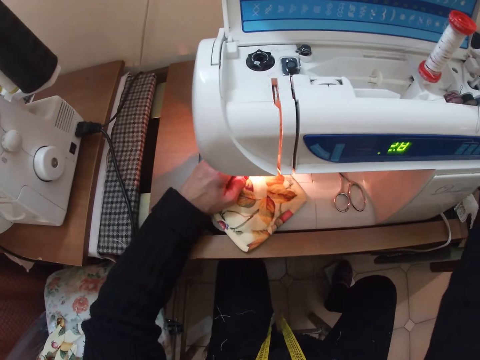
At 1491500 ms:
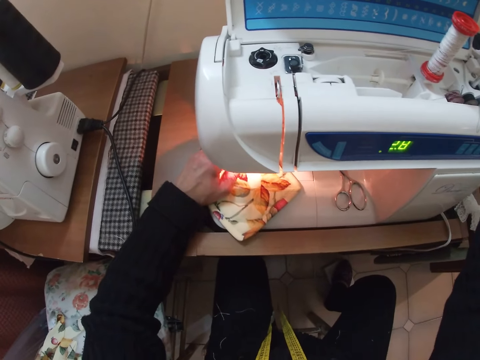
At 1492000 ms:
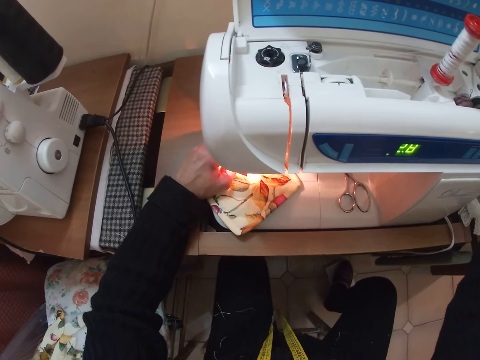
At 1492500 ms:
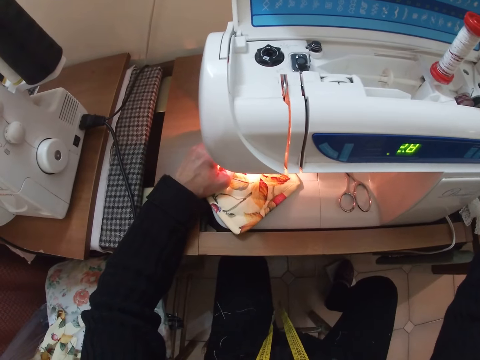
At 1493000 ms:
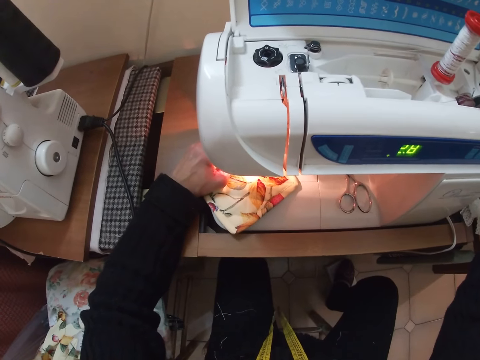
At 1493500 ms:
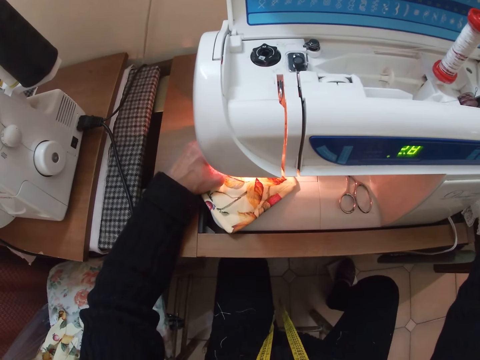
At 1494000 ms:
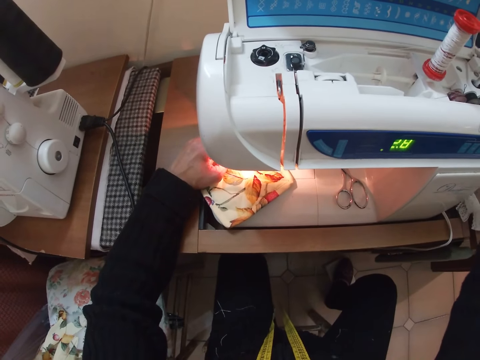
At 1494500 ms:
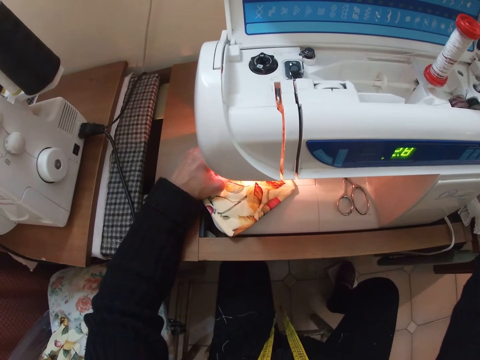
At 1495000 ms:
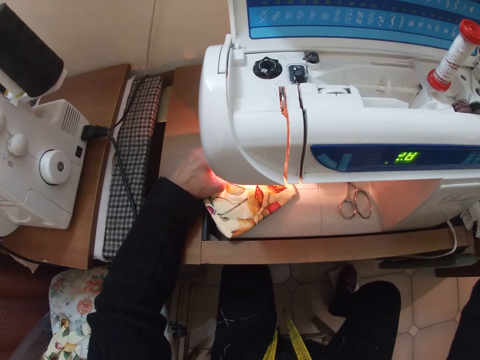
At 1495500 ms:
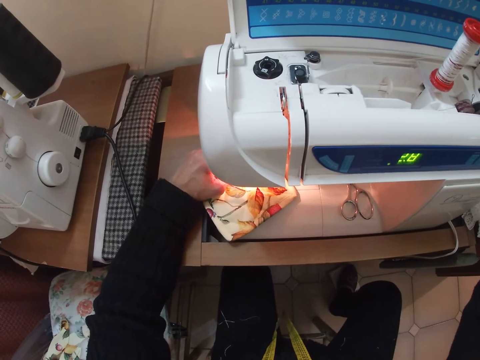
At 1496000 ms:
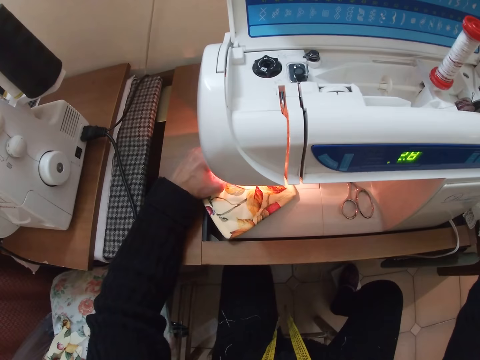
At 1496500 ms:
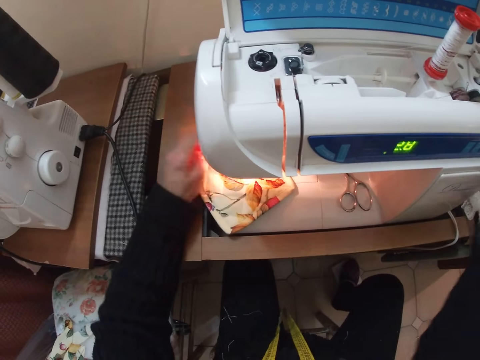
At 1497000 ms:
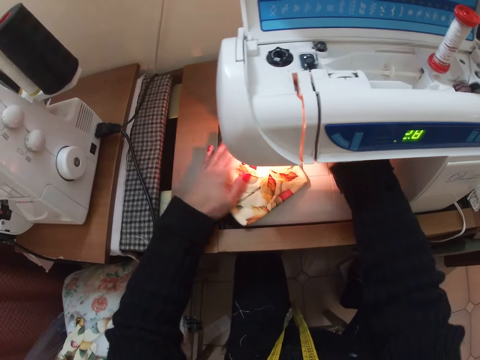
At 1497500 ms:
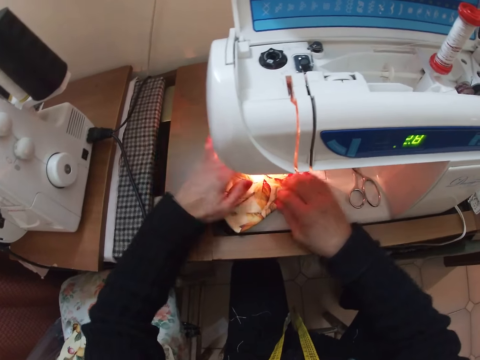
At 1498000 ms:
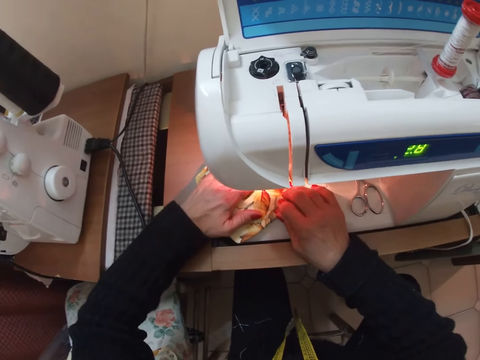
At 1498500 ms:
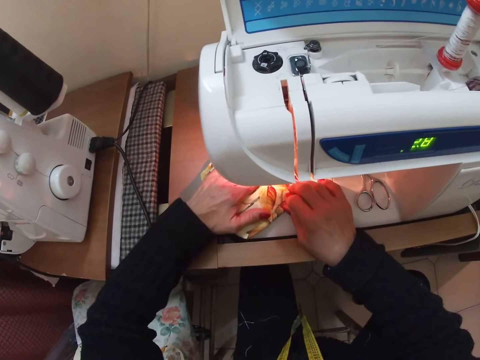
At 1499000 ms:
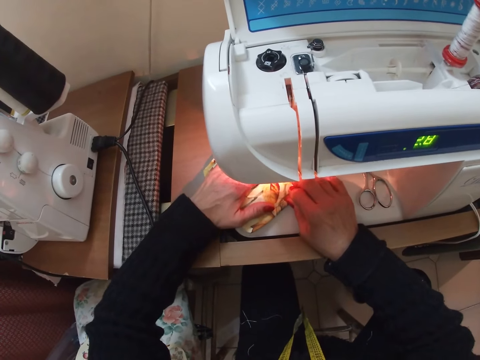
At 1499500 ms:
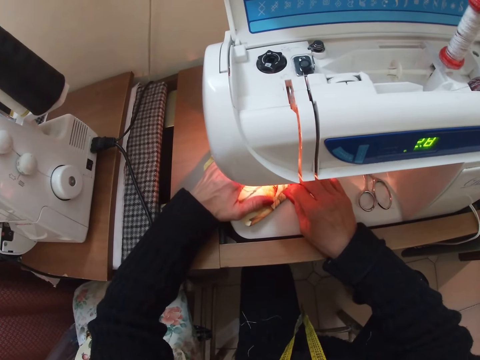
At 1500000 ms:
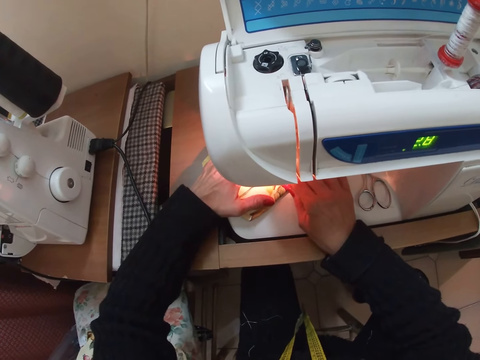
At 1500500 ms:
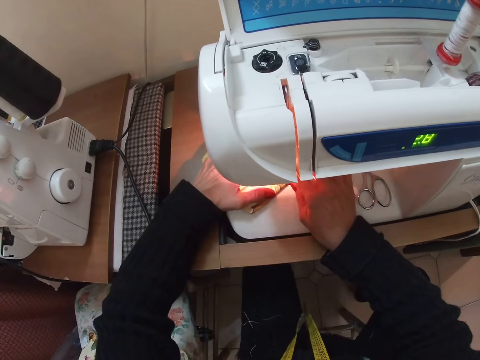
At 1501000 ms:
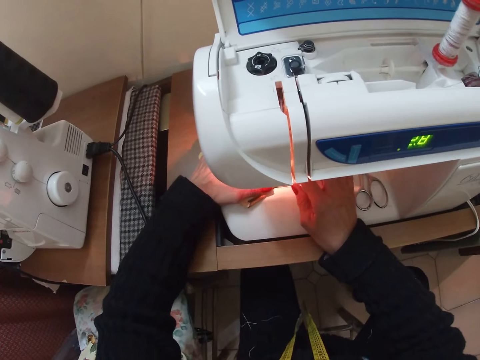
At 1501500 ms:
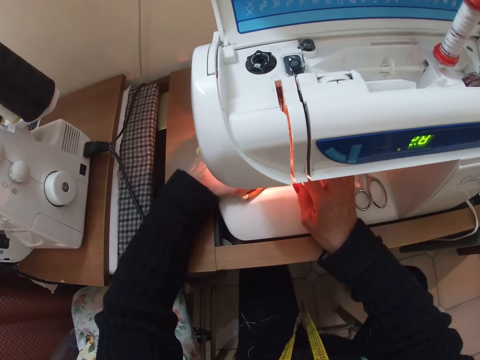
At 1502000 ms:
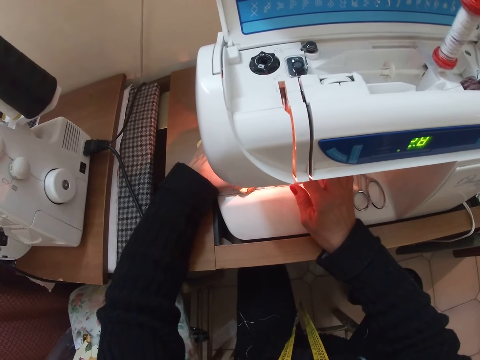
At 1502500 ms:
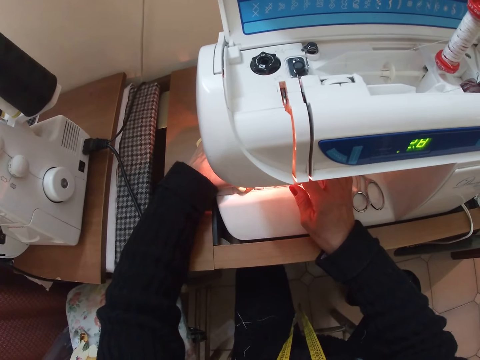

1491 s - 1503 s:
The camera wearer adjusts the sewing machine. They sew the piece of cloth with the sewing machine.

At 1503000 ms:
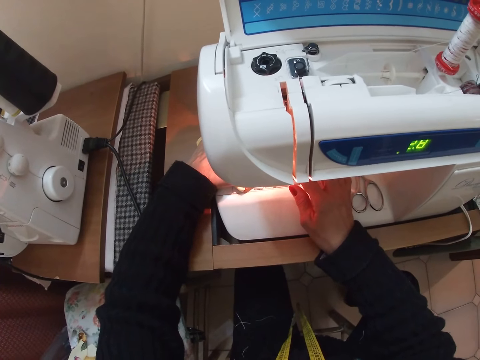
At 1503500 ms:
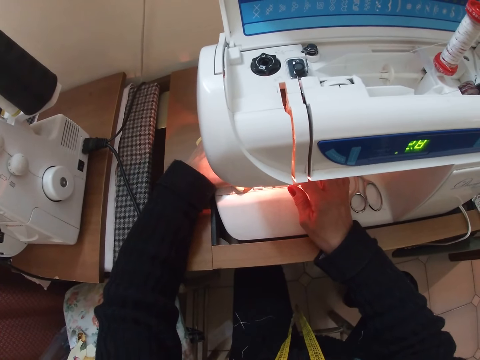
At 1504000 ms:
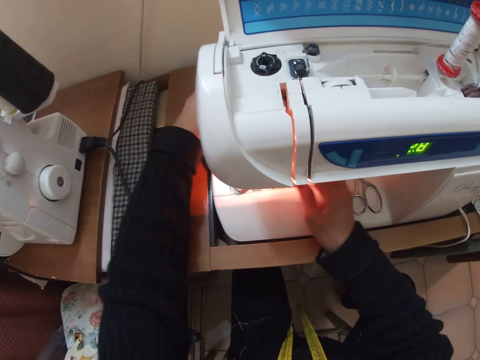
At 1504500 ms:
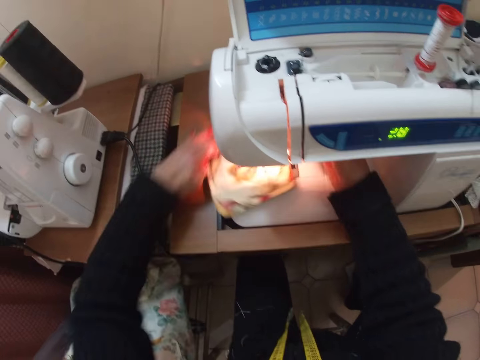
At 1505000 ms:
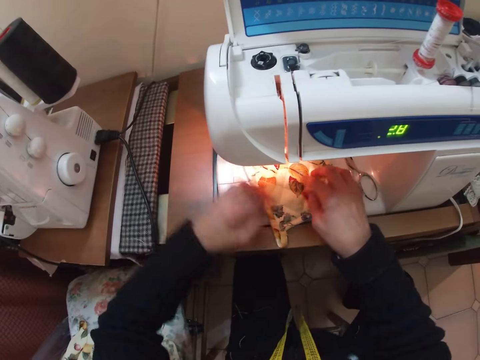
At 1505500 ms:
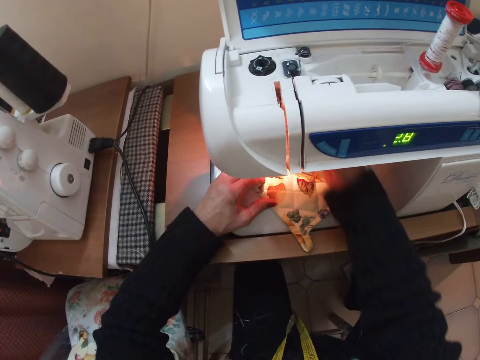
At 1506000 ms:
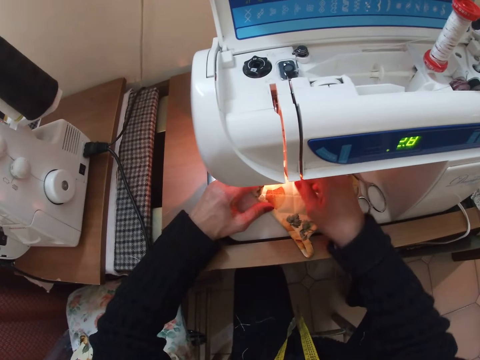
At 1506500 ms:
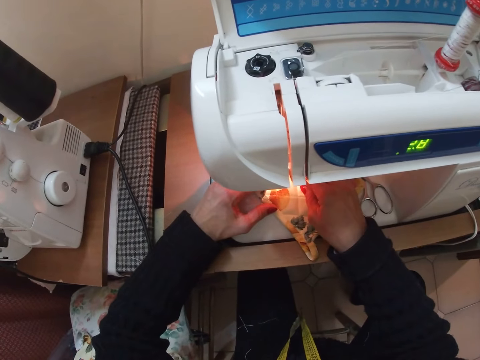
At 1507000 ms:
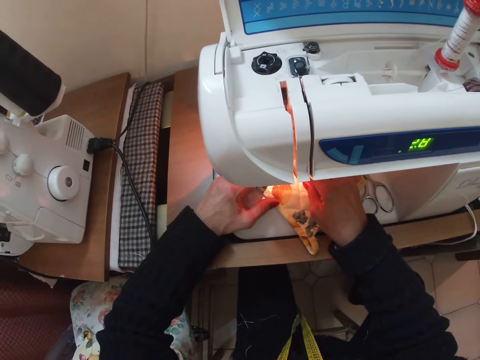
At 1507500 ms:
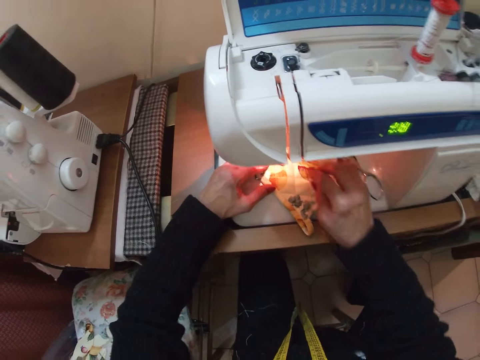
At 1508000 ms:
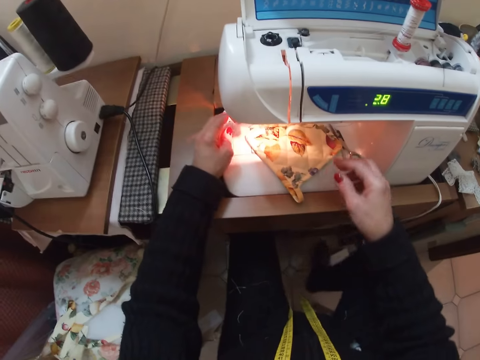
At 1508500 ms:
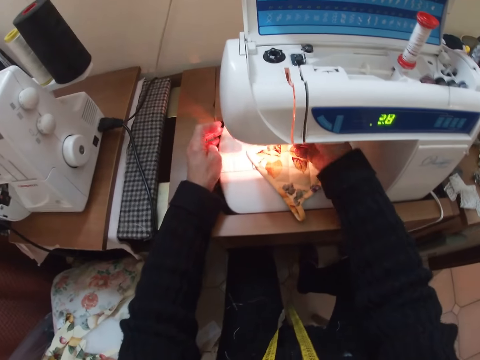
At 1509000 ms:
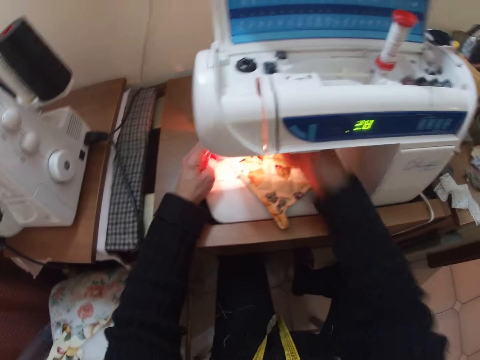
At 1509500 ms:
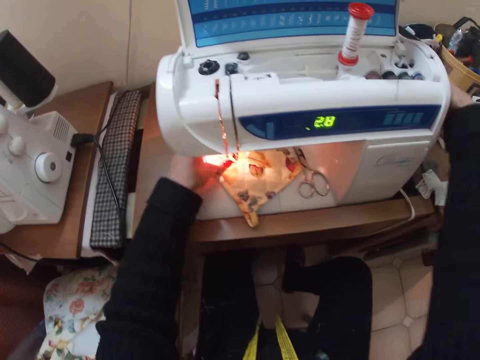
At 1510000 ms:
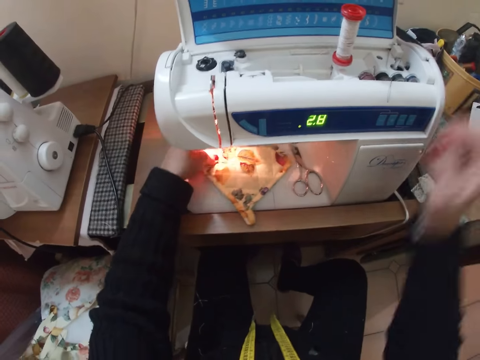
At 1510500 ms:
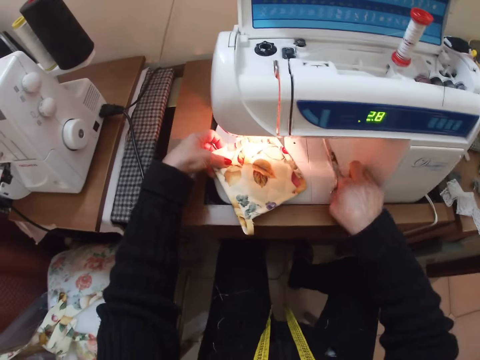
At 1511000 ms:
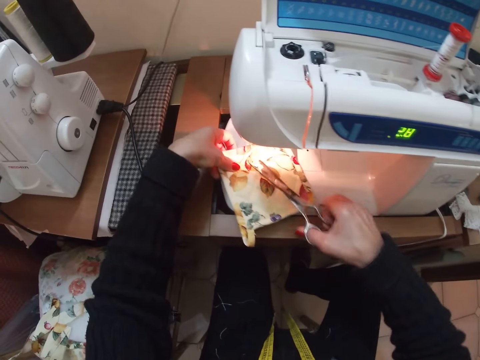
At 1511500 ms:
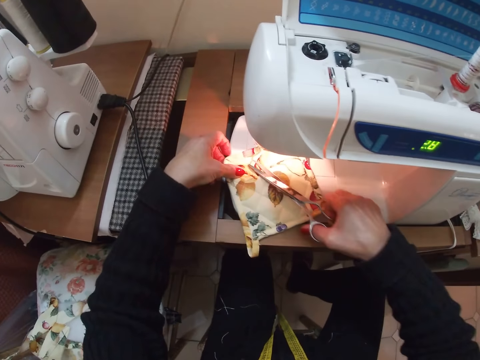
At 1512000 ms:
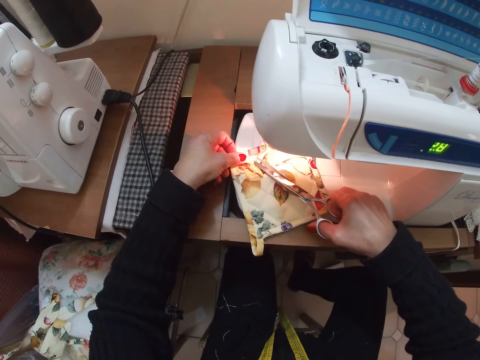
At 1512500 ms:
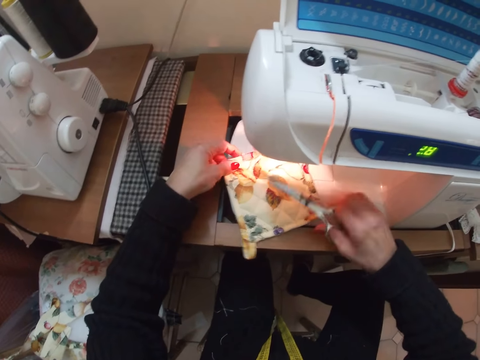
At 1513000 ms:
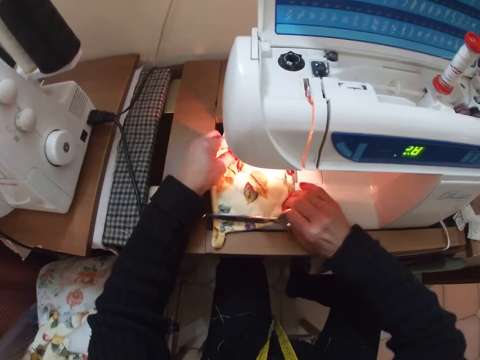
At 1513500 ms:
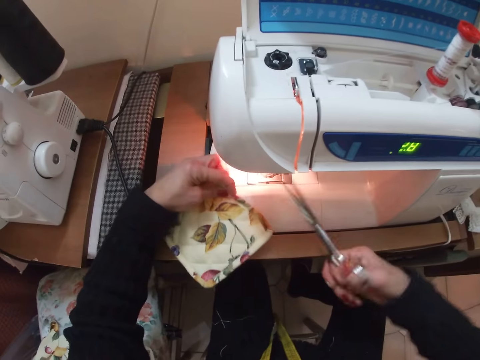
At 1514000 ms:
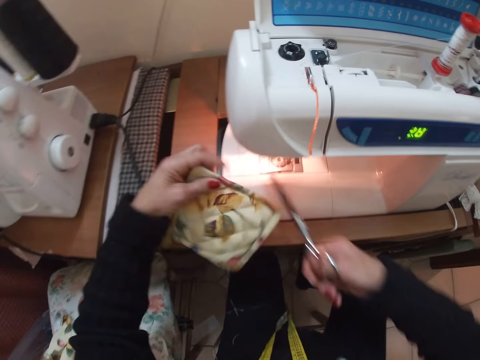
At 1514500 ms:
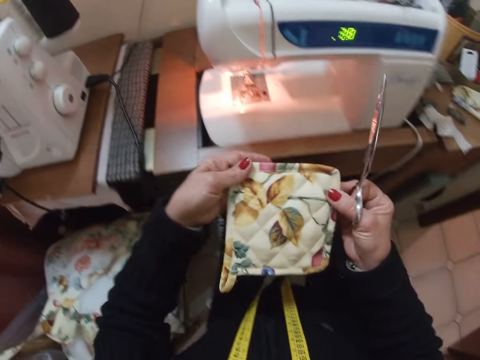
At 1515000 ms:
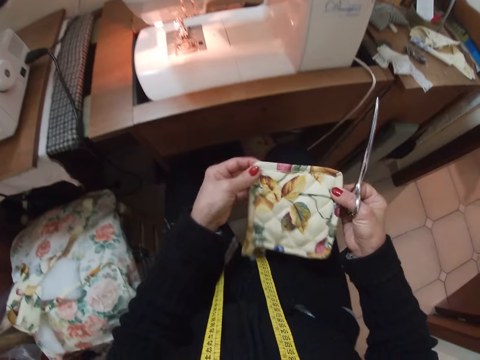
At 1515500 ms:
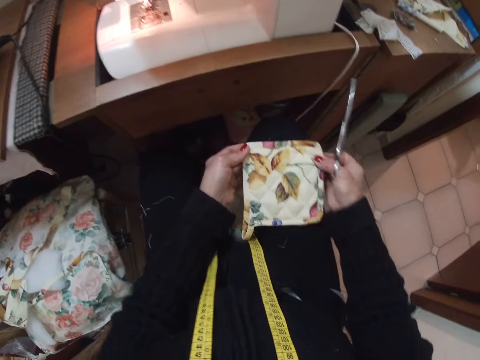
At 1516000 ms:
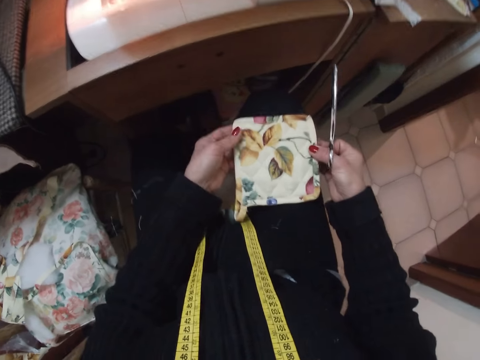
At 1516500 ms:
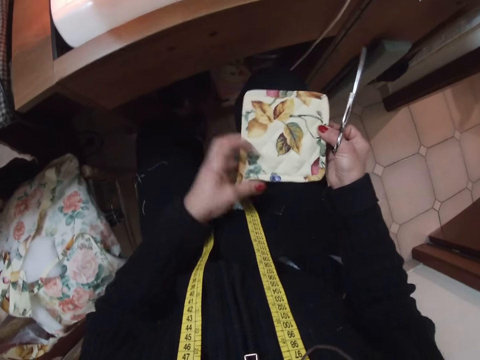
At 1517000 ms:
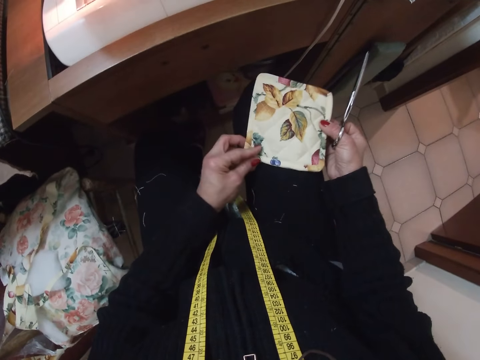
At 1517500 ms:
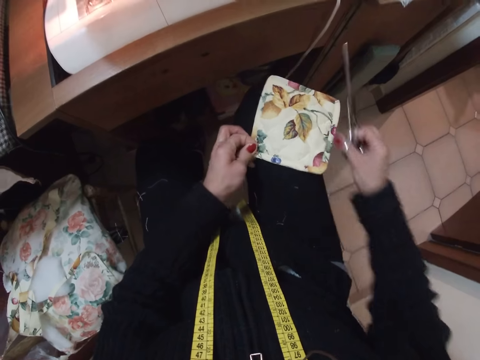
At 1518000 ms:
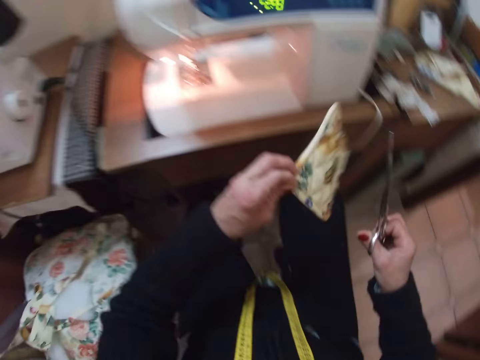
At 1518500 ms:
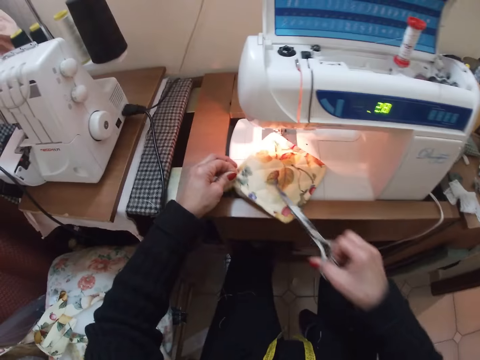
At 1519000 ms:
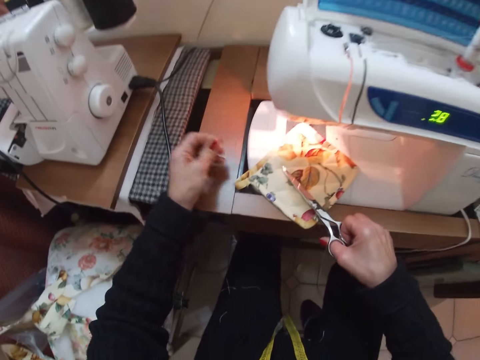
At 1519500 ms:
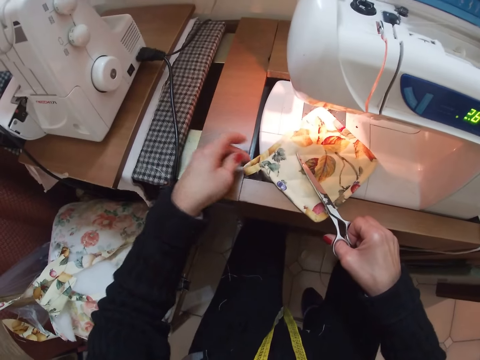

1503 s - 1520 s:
The camera wearer adjusts the cloth with her hands. She rotates the piece of cloth. She sews the piece of cloth with the sewing machine. She stops sewing the piece of cloth. She adjusts a part of the sewing machine with her right hand. She turns off the sewing machine. She picks the pair of scissors from the sewing machine. She cuts the thread on the piece of cloth with the scissors. She withdraws the cloth from the sewing machine with her left hand. She looks at the piece of cloth. She adjusts the cloth with her hands. She pulls the thread from the piece of cloth. She places the piece of cloth on the sewing machine.
